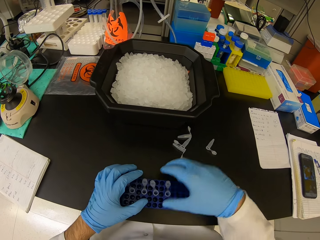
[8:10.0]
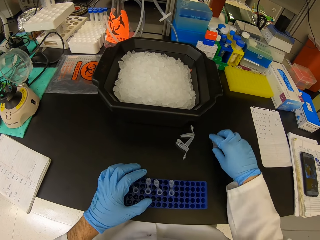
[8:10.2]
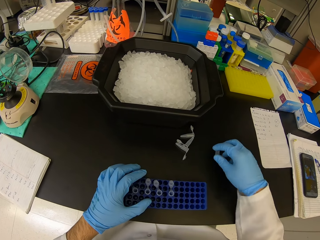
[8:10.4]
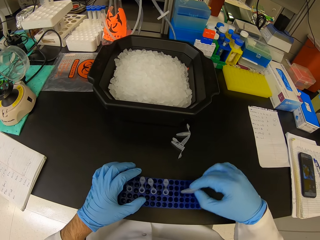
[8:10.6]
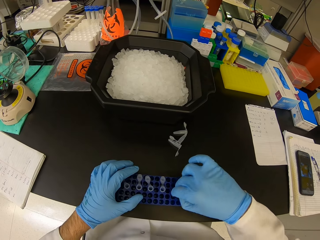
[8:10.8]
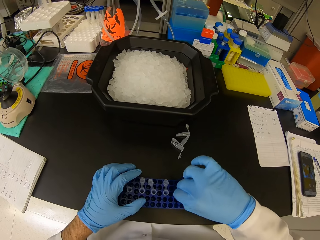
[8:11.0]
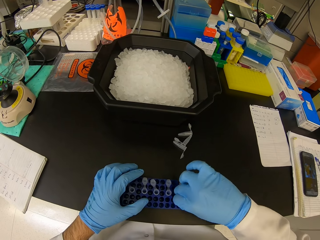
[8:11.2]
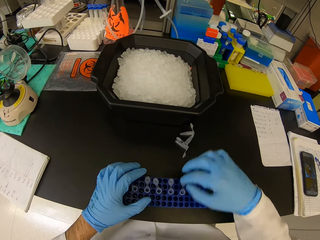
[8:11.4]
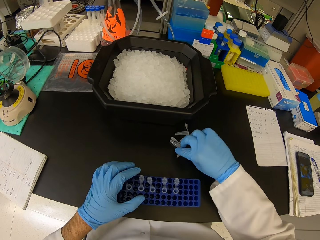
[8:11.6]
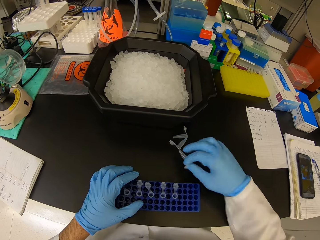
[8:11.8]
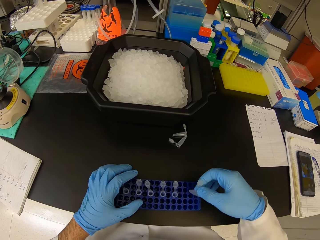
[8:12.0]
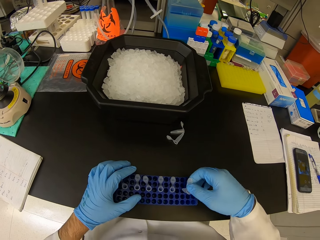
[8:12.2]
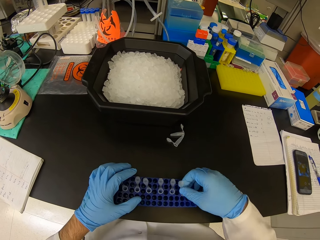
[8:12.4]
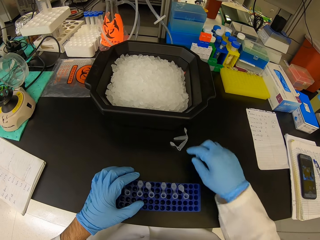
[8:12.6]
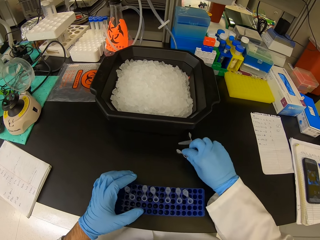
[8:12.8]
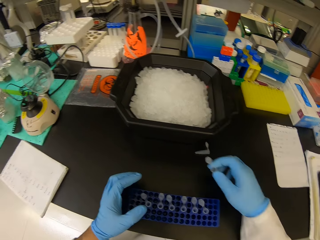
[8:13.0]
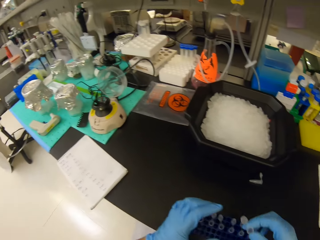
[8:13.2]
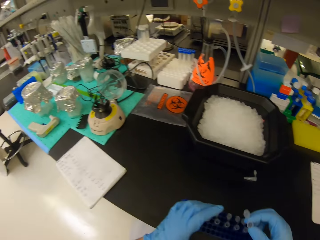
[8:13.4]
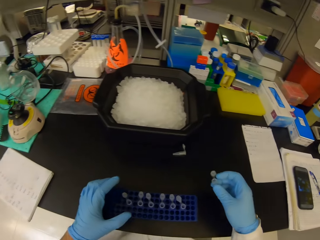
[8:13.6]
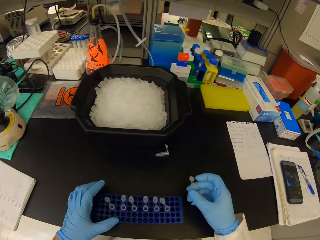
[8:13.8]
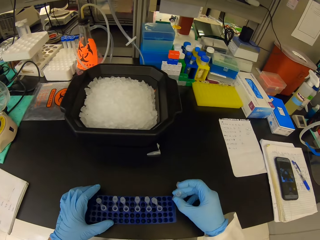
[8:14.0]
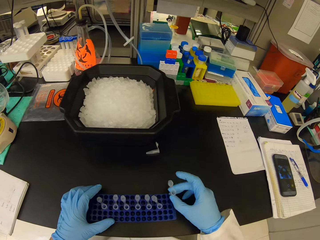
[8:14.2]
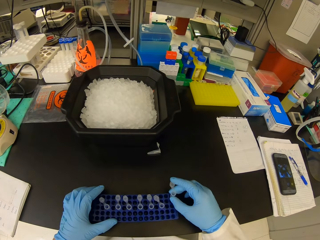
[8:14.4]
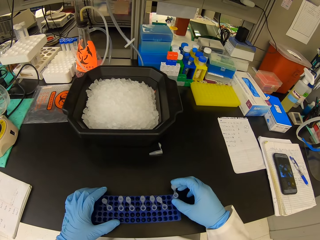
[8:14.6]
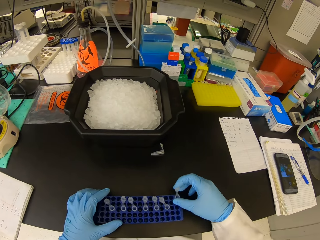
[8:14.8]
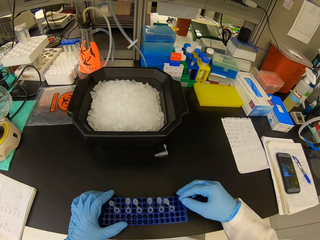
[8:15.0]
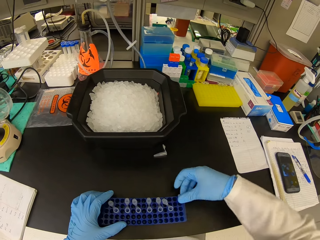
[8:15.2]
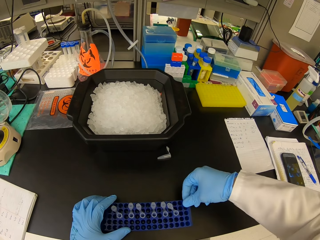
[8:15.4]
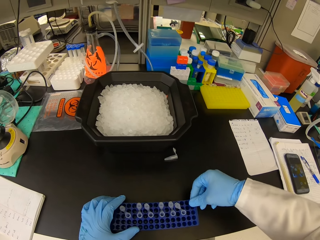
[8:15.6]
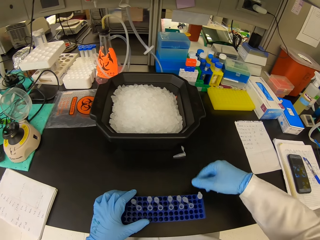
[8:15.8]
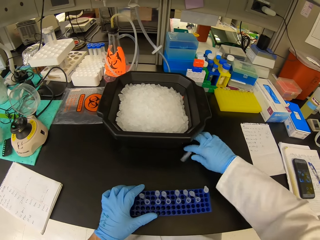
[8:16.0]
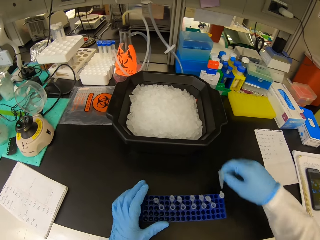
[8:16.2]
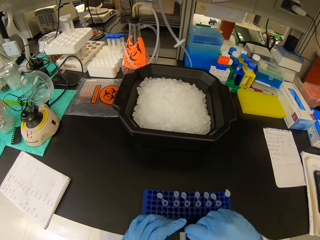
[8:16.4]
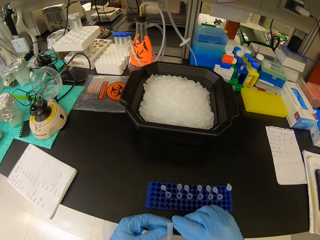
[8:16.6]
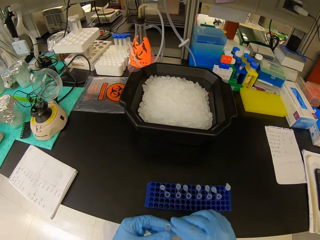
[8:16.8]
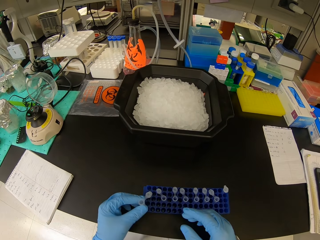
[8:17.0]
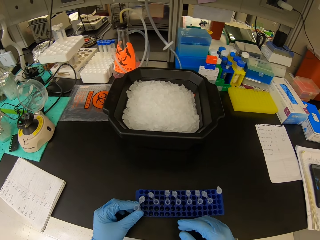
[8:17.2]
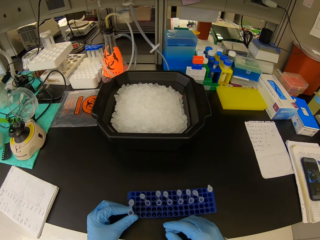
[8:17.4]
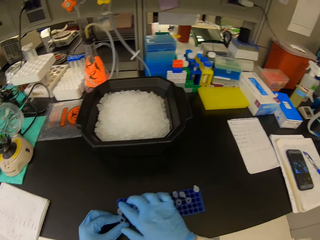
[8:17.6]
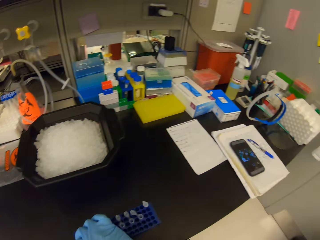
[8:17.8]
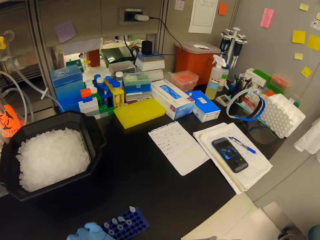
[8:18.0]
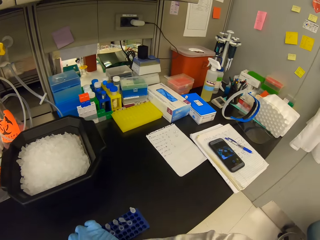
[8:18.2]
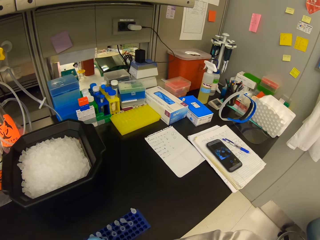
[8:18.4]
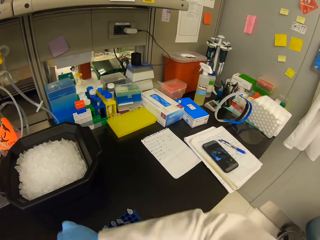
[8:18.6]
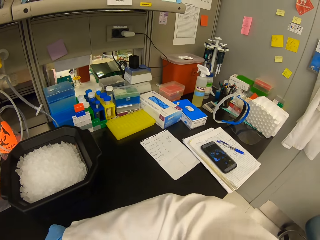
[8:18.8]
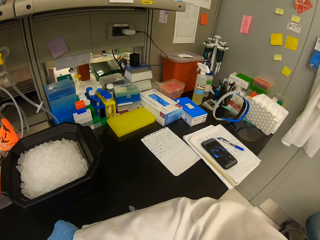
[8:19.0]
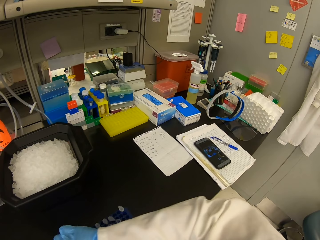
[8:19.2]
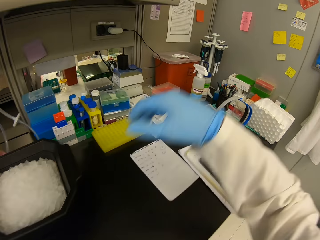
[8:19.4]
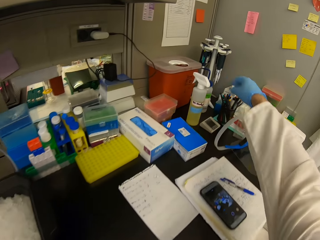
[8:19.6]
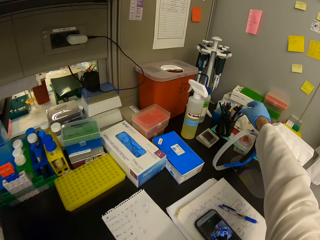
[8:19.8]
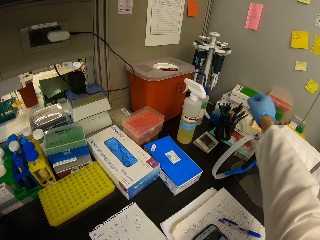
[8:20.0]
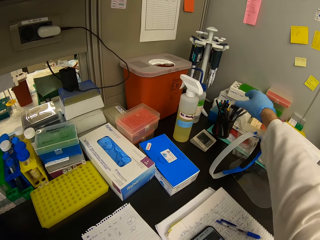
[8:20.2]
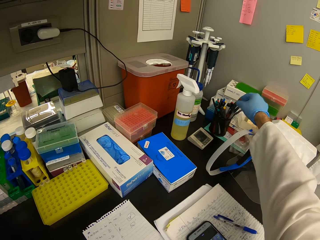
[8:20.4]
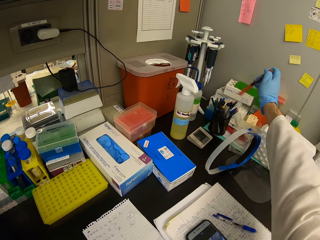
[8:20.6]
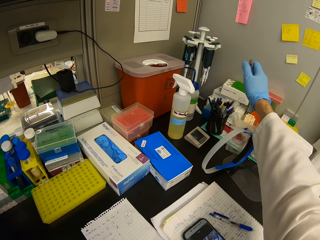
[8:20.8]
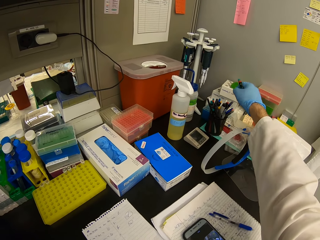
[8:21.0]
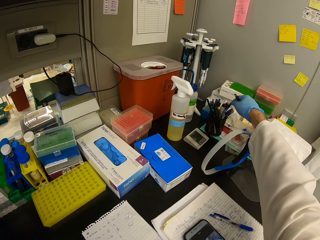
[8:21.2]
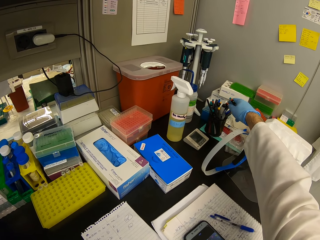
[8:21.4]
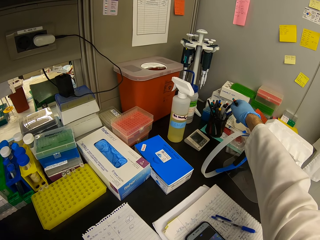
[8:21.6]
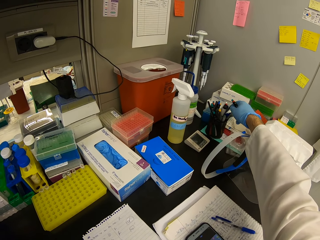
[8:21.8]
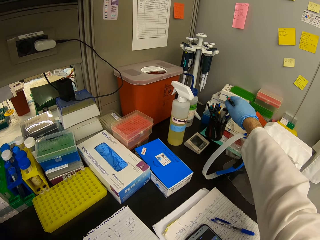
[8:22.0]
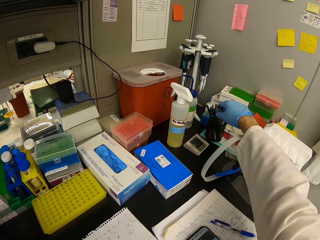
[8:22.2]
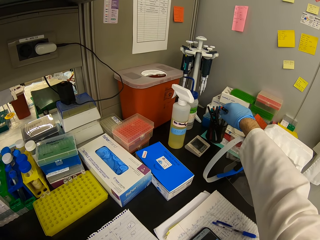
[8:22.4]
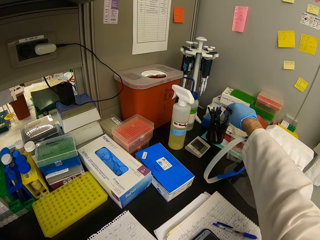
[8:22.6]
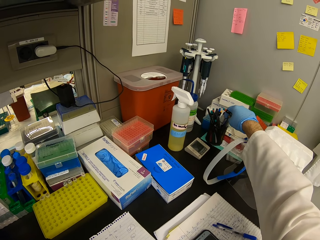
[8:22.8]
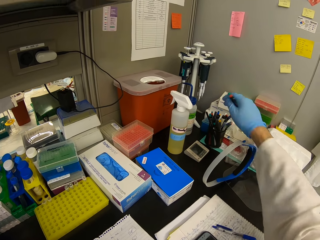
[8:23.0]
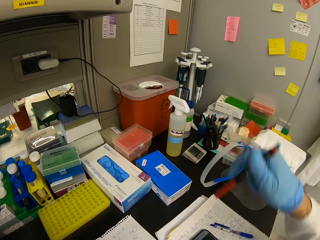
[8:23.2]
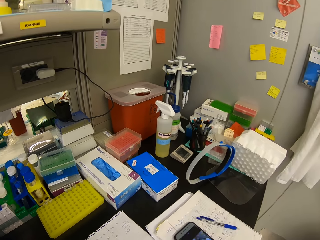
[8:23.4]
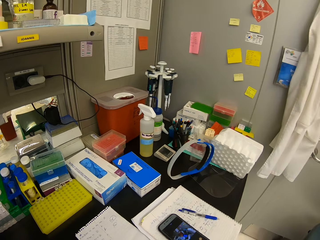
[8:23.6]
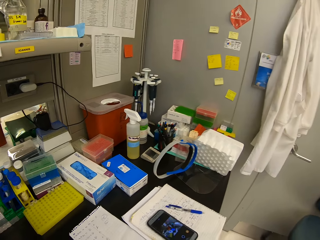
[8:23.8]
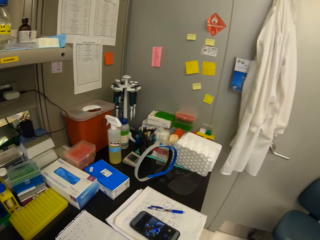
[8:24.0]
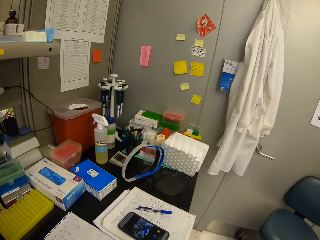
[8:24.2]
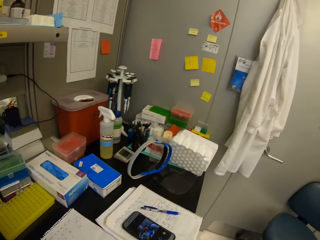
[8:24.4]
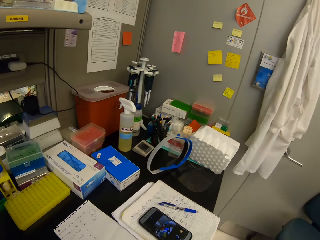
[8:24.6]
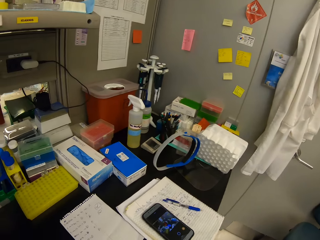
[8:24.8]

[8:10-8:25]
The camera wearer picks a pen from the pen holder.

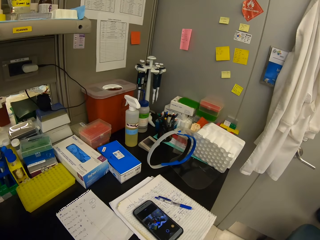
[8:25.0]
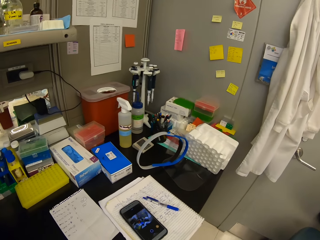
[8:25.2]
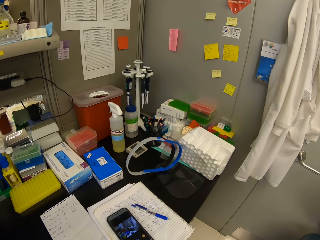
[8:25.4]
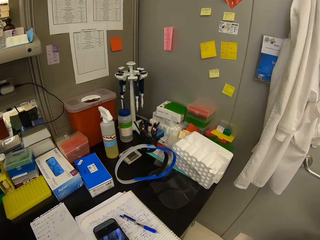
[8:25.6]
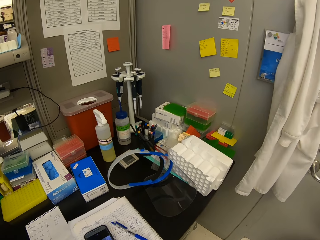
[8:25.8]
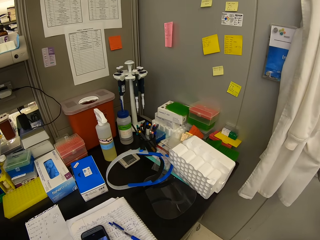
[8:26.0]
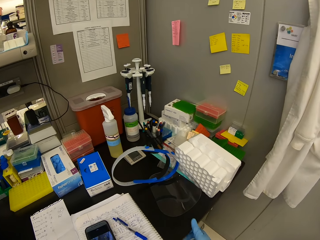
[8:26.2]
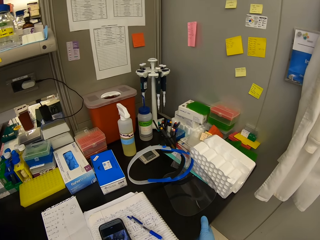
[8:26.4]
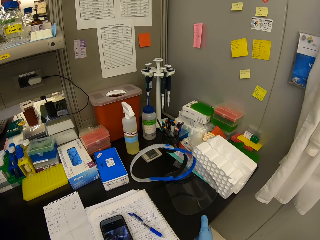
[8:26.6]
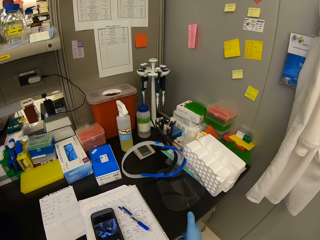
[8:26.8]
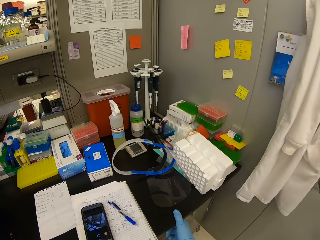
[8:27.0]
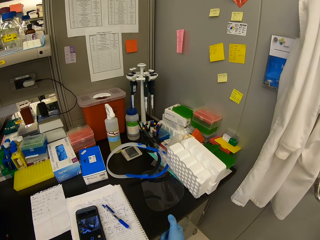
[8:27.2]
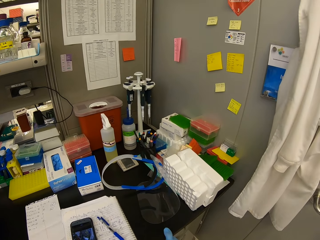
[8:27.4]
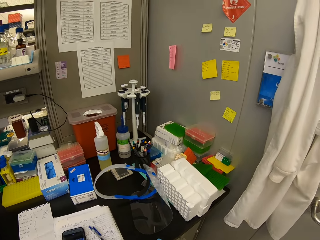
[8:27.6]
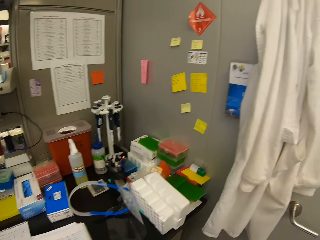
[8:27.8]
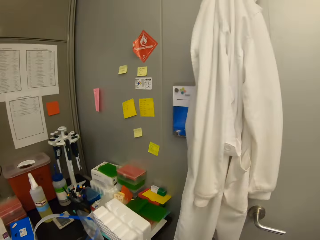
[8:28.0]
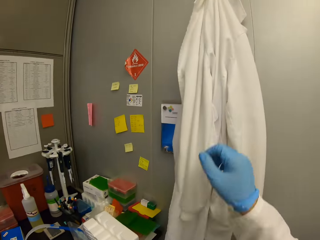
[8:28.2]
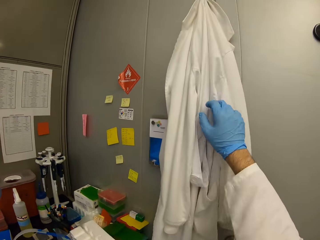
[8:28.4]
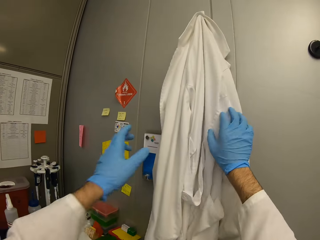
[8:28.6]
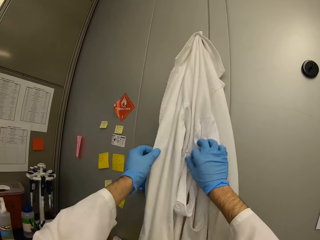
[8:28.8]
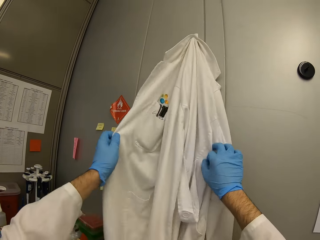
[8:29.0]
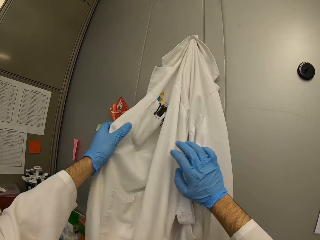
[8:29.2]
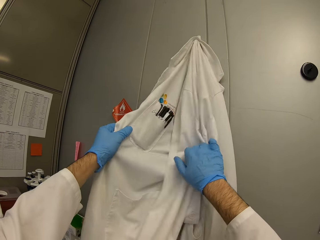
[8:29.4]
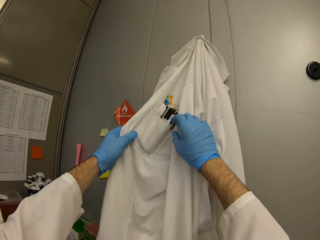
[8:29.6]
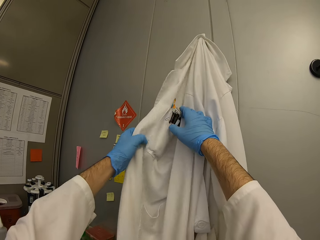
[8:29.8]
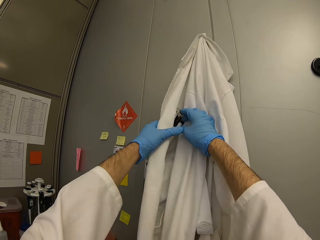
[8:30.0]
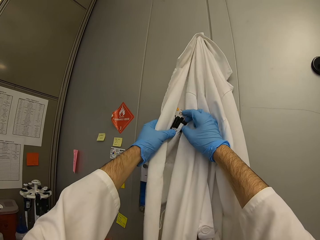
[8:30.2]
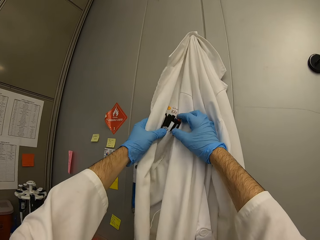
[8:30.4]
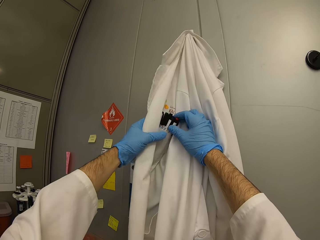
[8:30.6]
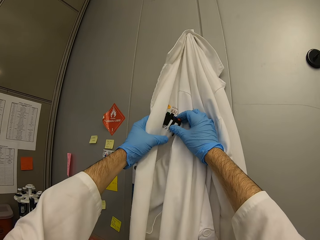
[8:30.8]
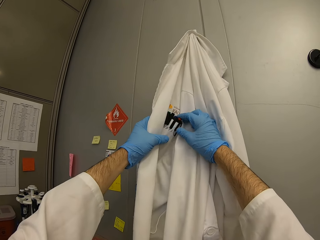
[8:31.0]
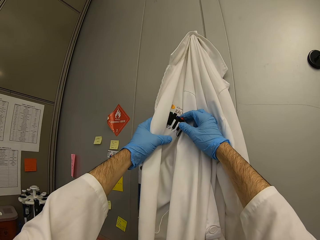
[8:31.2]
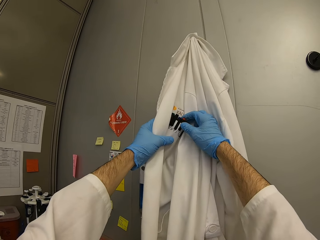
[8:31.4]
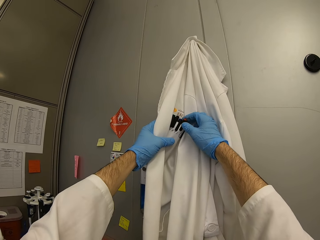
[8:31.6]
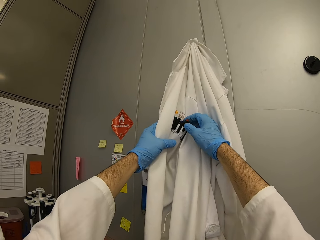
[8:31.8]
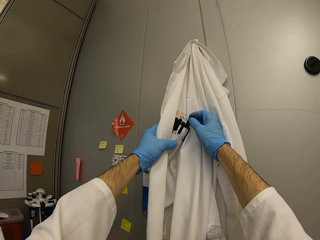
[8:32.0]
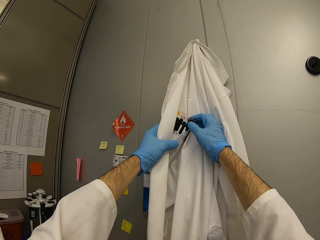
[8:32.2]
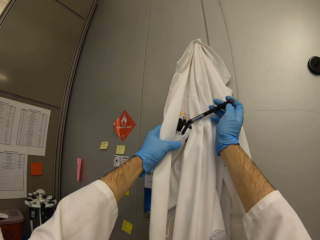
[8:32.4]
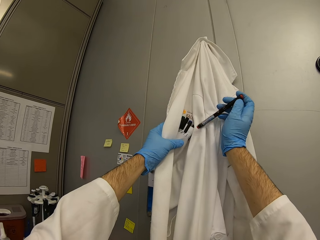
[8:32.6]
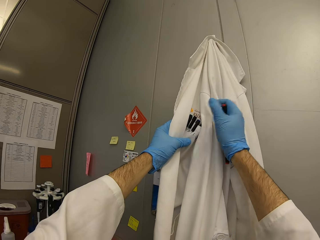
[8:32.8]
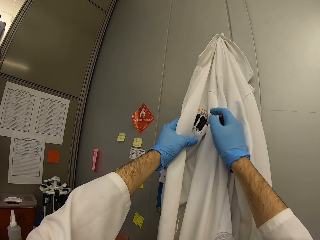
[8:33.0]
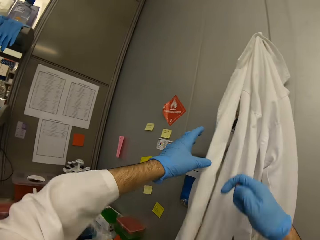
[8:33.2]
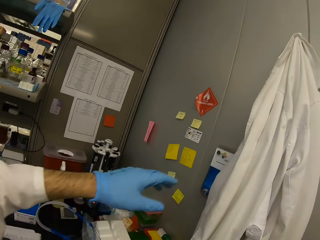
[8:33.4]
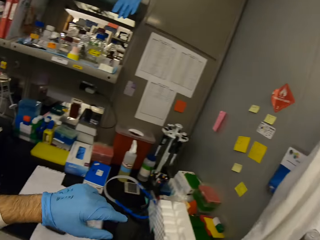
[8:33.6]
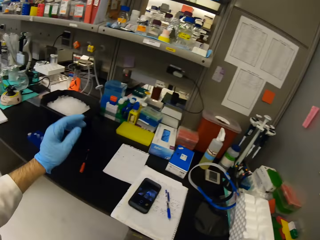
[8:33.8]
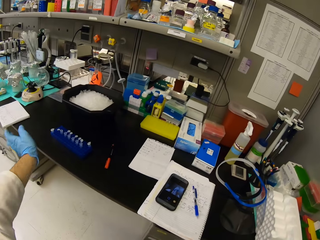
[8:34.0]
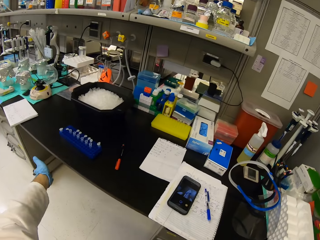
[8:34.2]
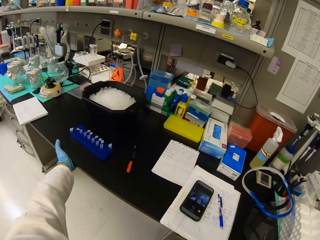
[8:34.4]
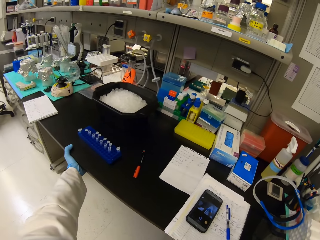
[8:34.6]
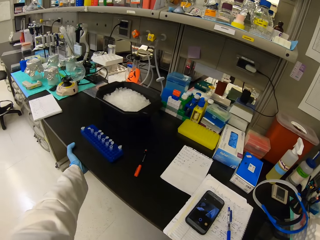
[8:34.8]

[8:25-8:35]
The camera wearer picks a pen from the laboratory coat.
